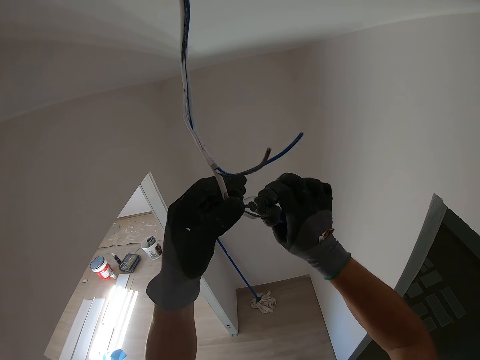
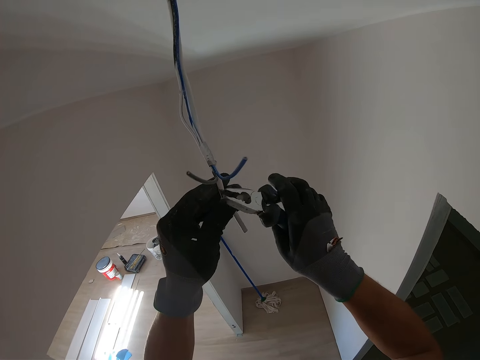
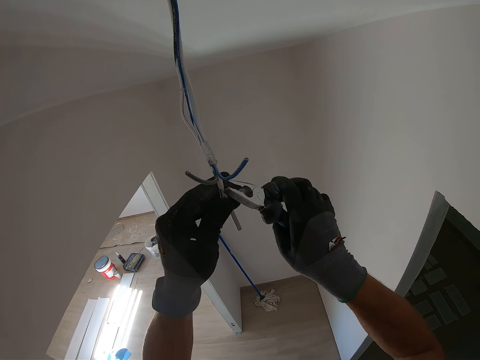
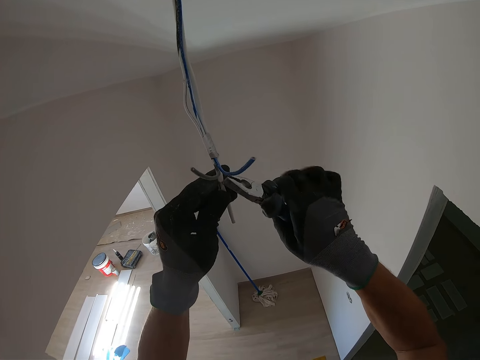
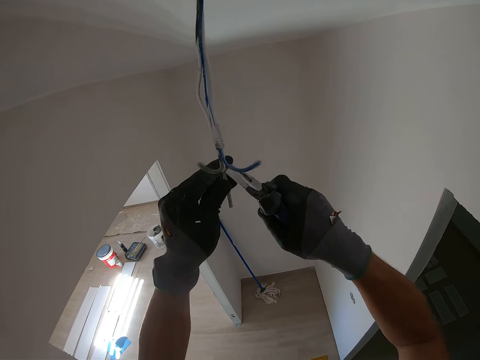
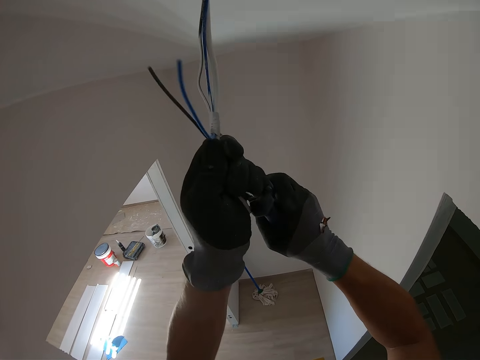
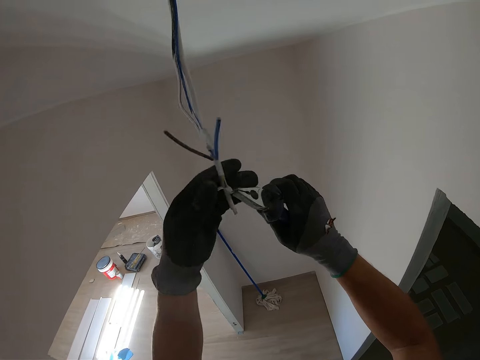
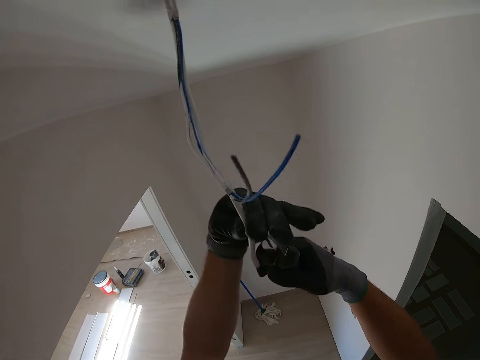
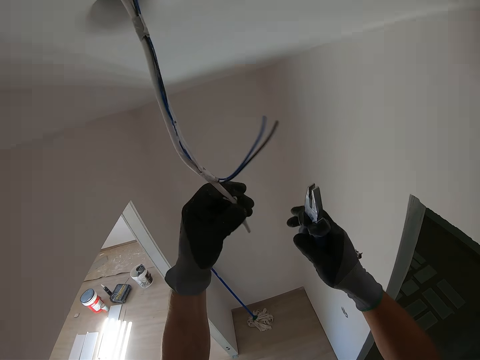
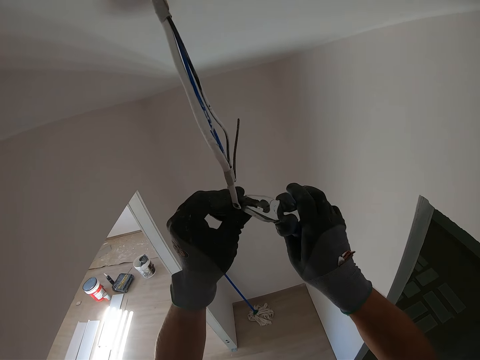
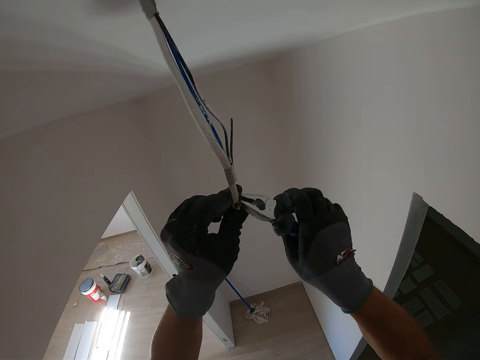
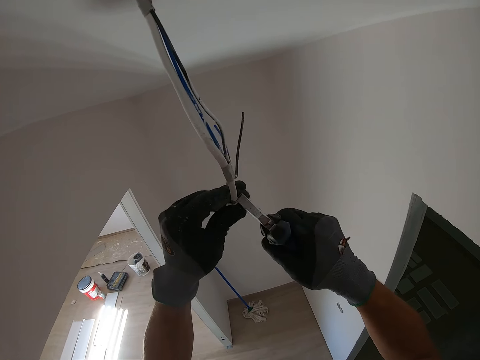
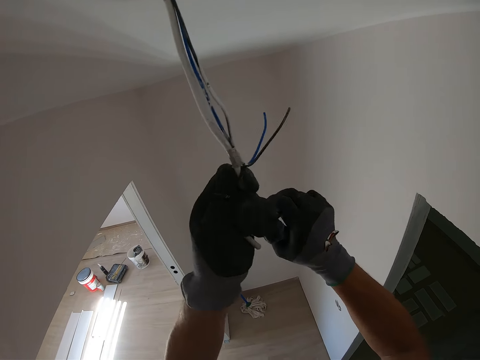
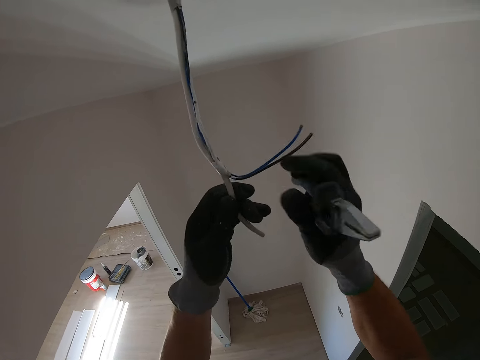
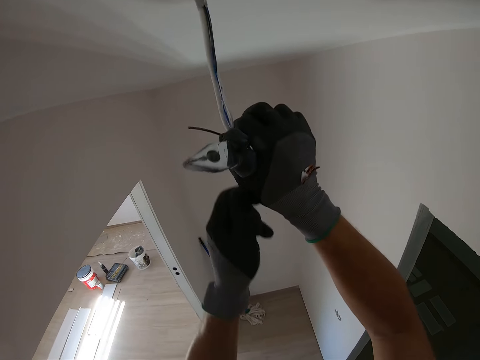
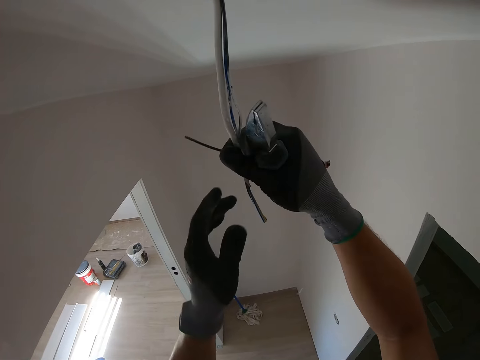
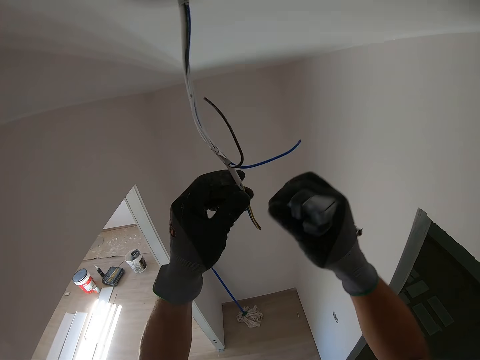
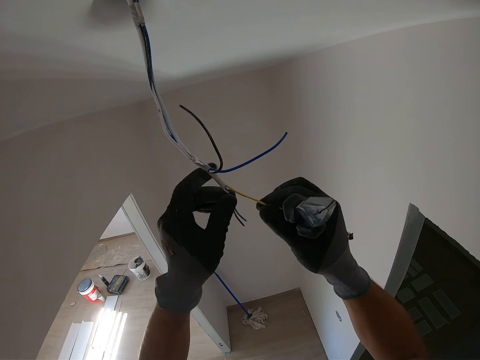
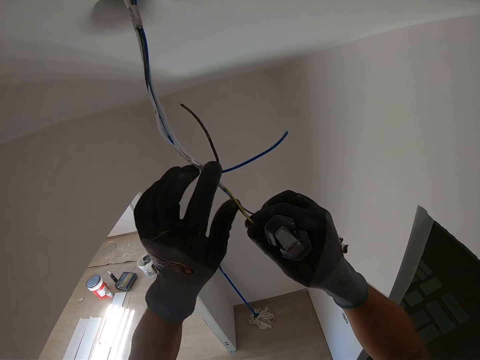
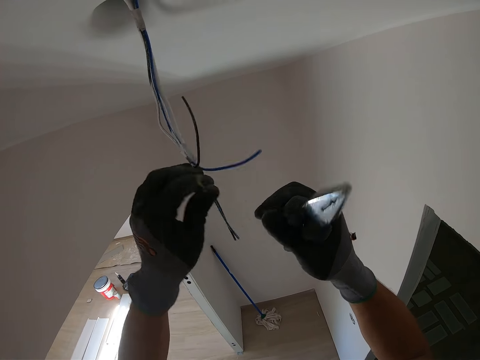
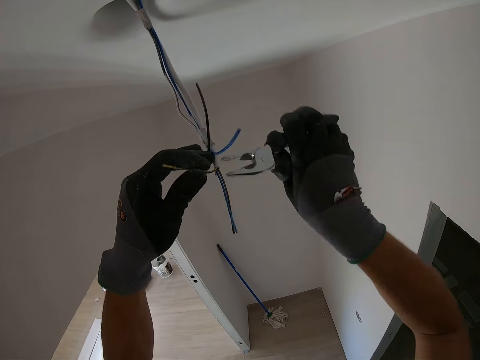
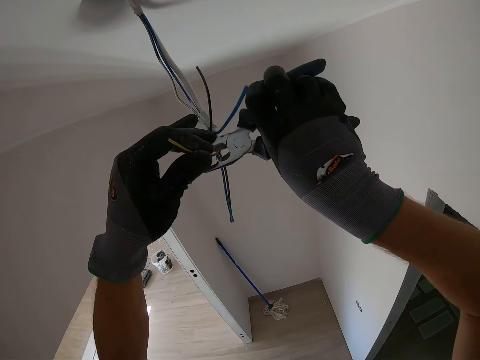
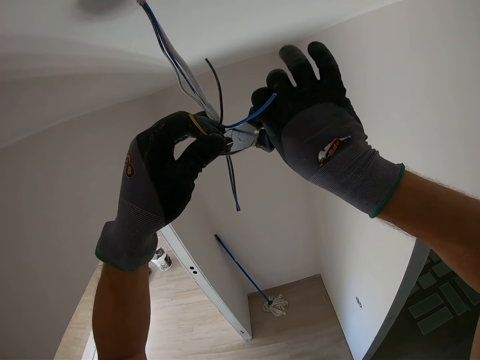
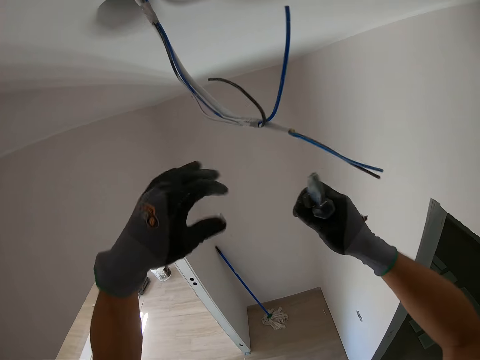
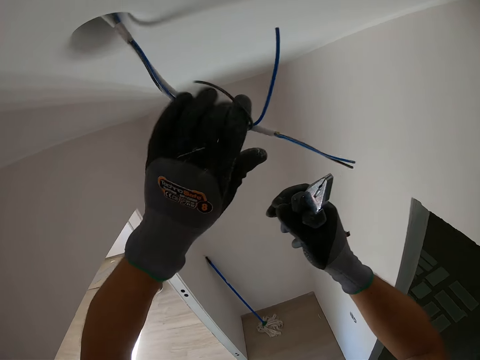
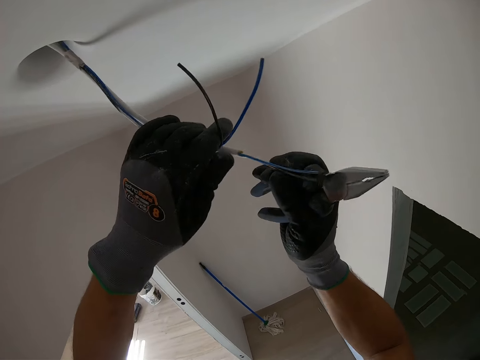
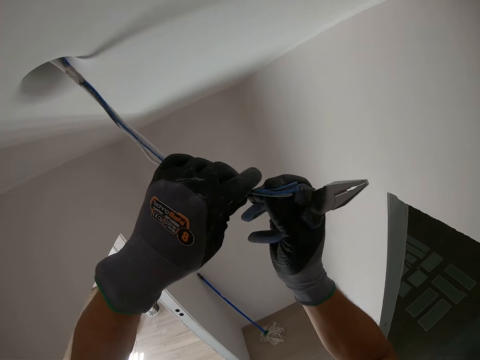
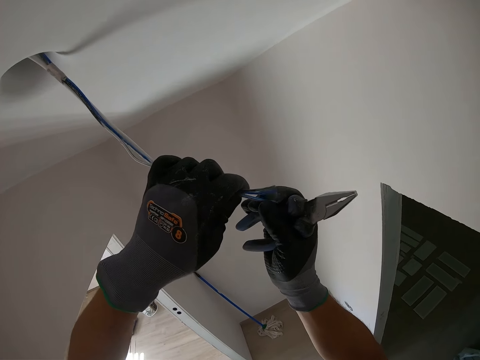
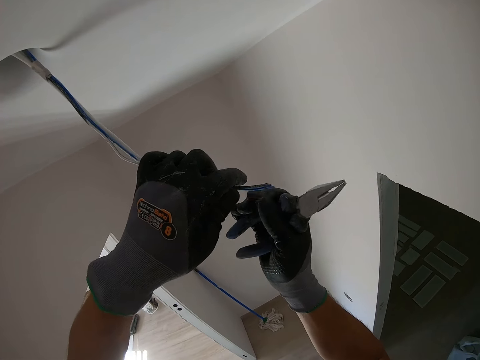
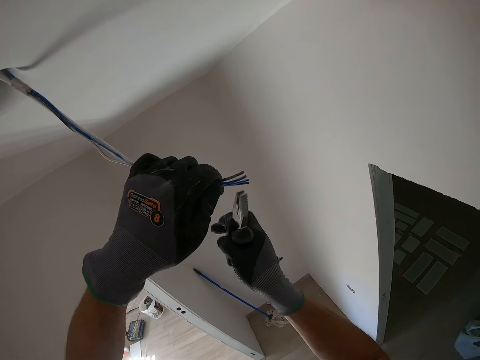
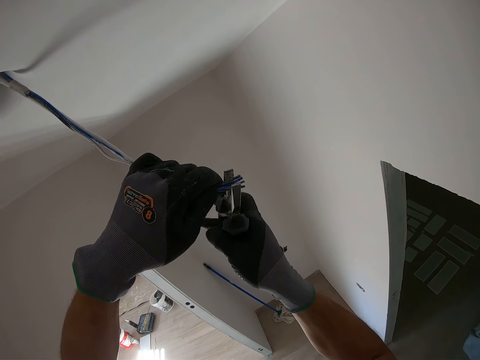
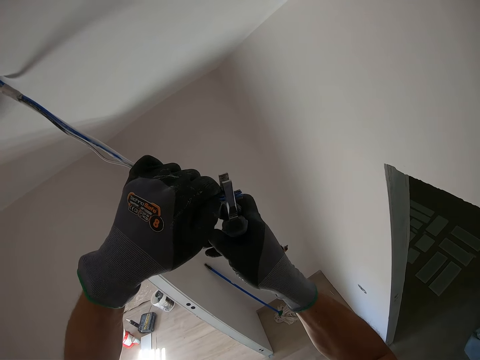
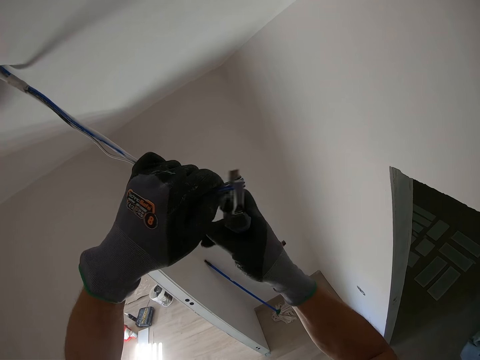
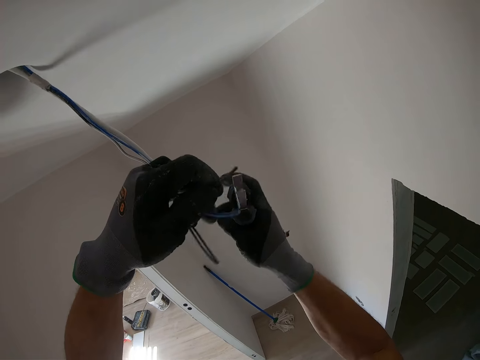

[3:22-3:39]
The camera wearer cuts a cable using a spanner.

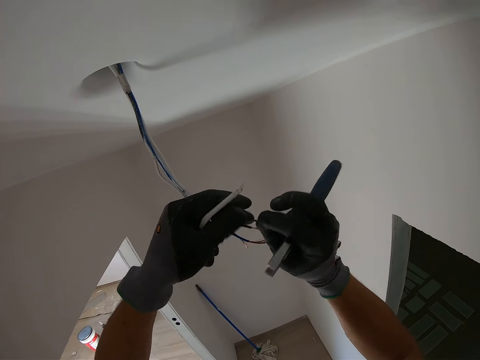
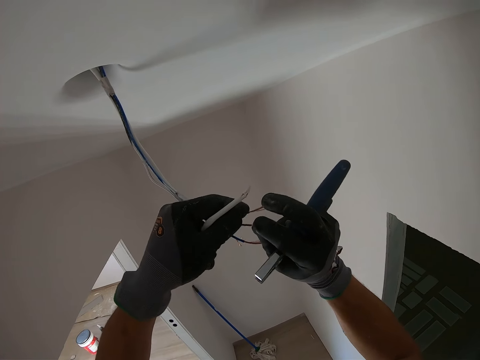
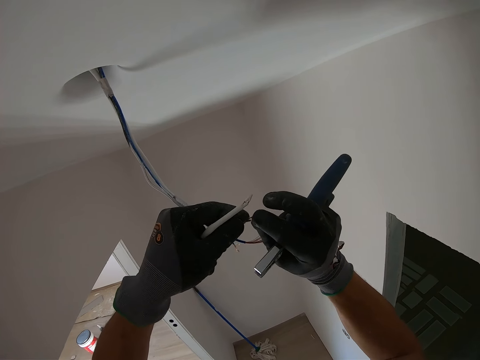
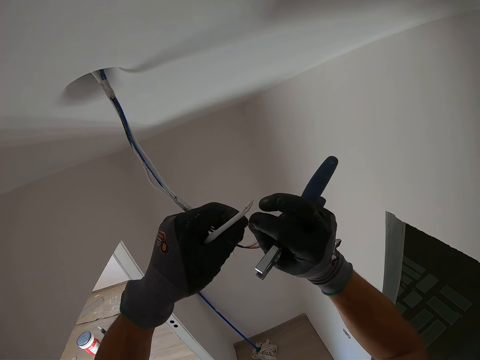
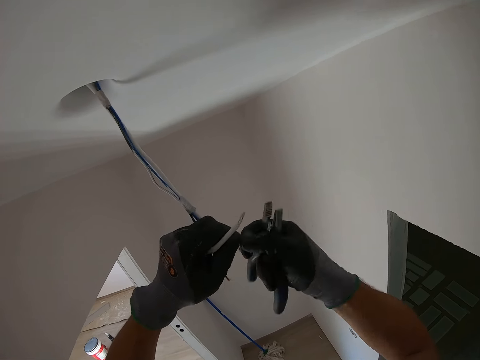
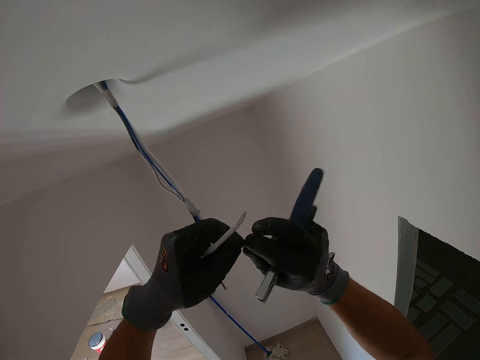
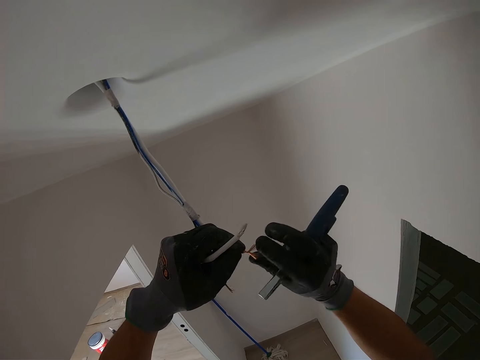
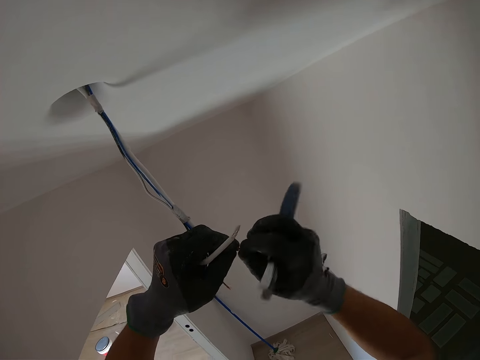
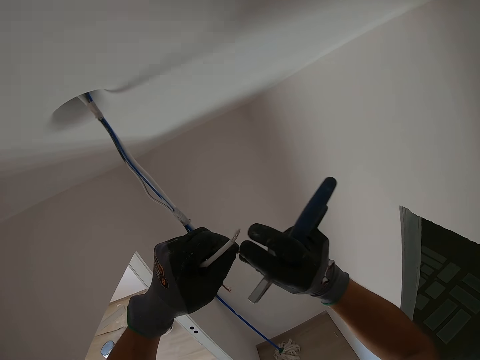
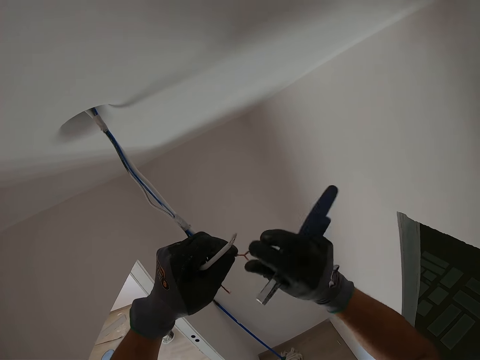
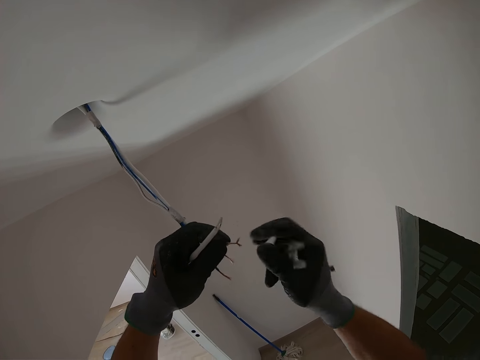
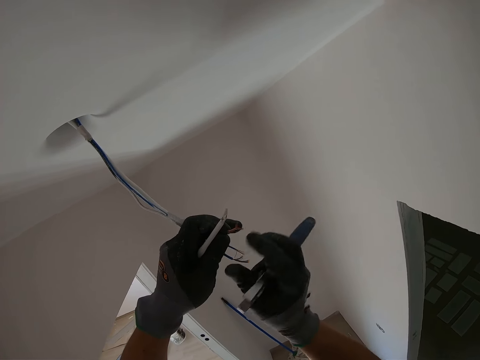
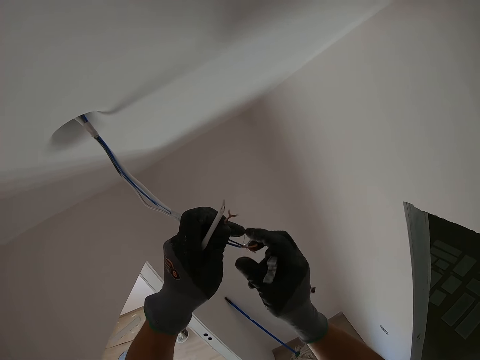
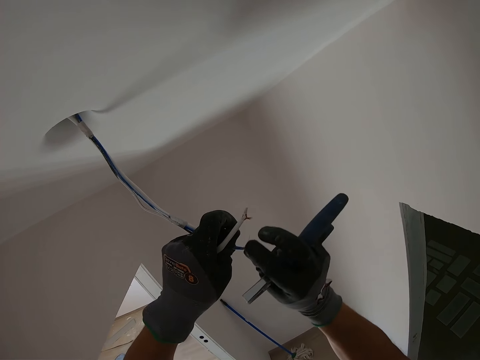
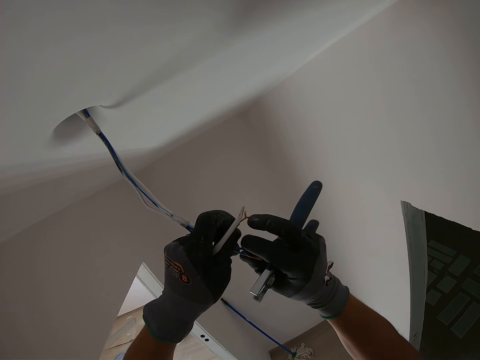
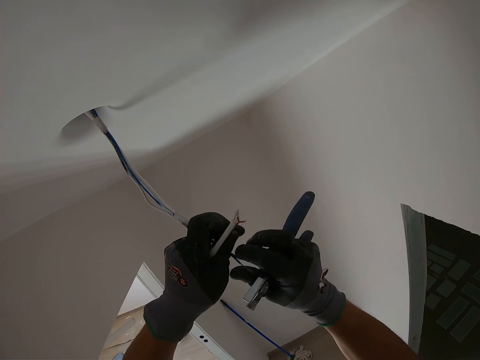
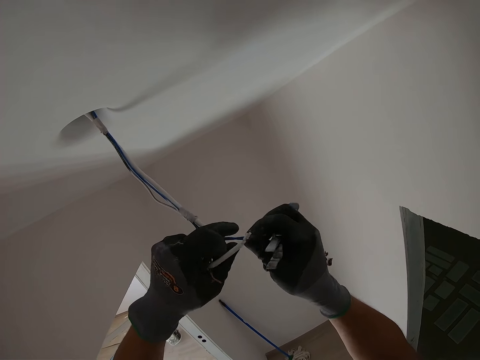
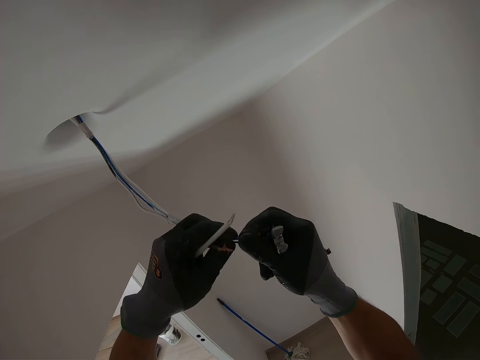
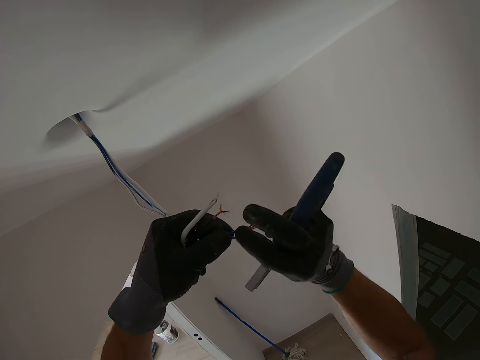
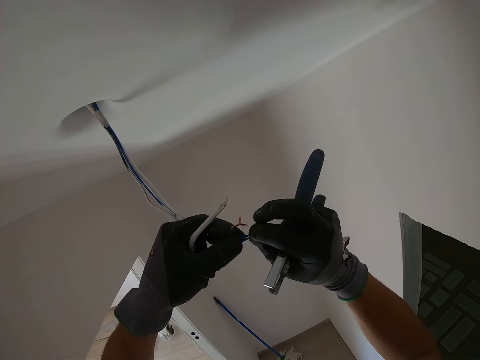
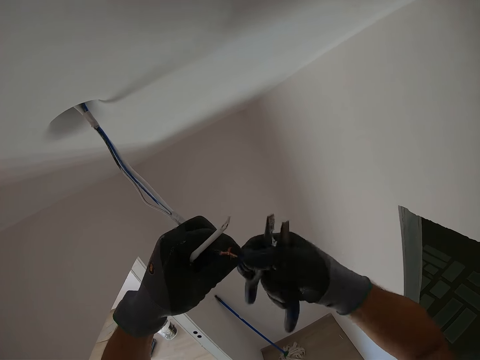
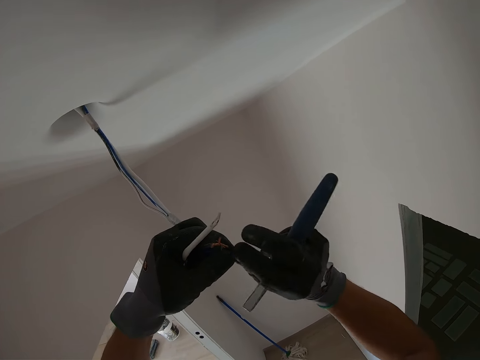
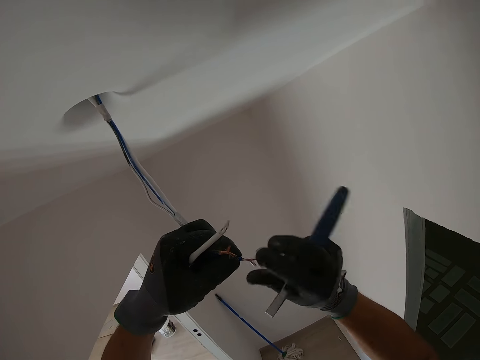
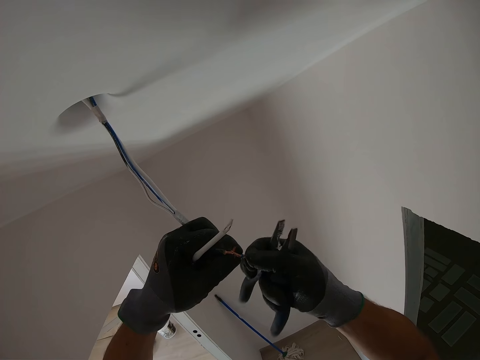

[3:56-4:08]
The camera wearer joins together cables.
